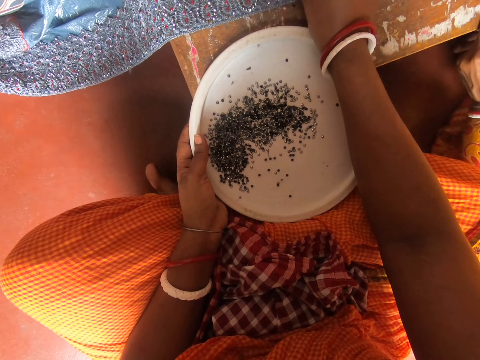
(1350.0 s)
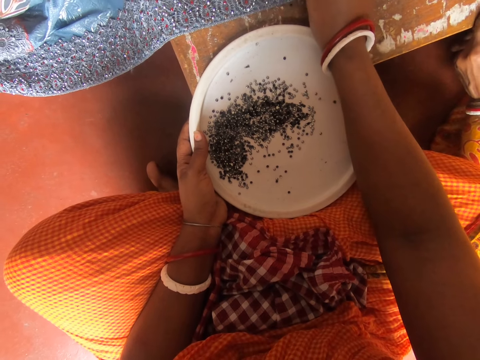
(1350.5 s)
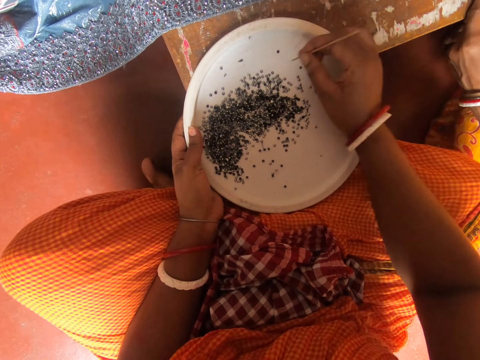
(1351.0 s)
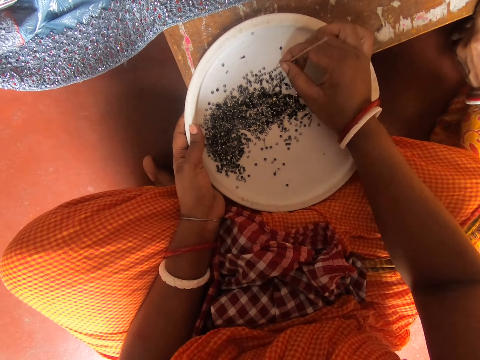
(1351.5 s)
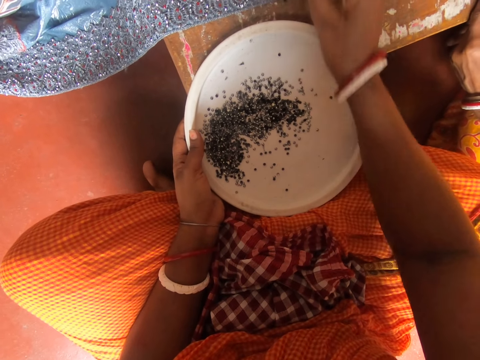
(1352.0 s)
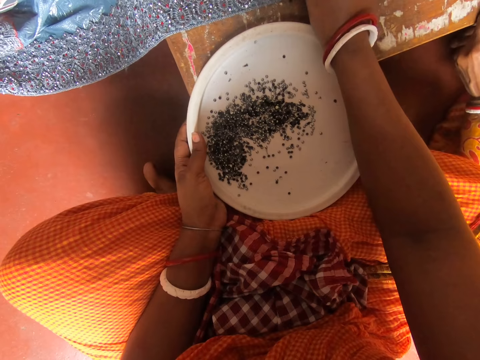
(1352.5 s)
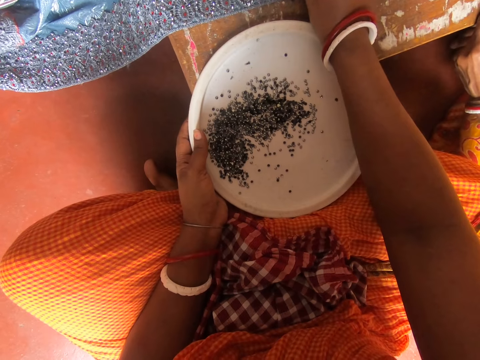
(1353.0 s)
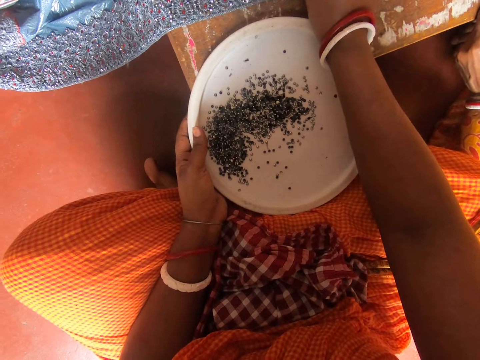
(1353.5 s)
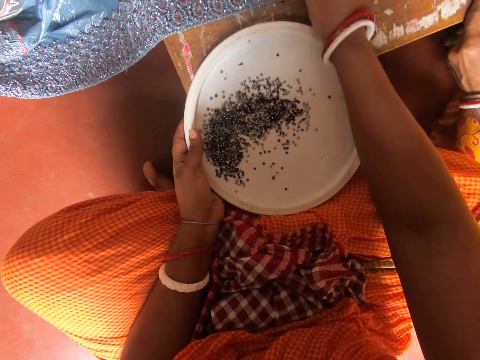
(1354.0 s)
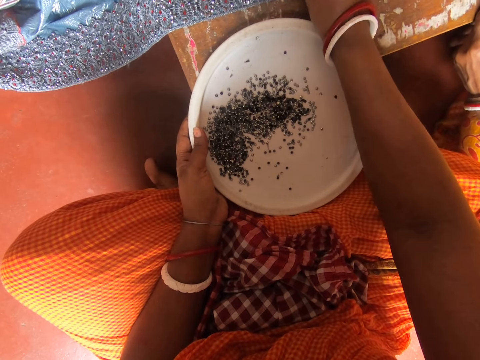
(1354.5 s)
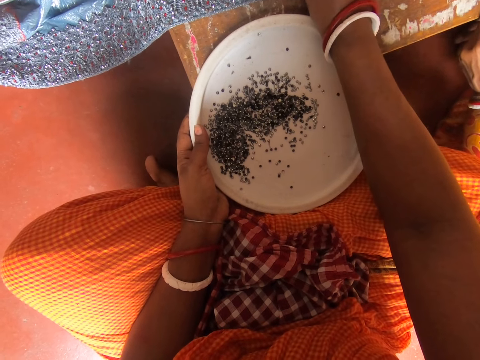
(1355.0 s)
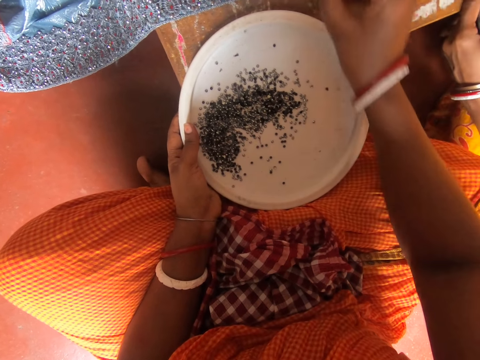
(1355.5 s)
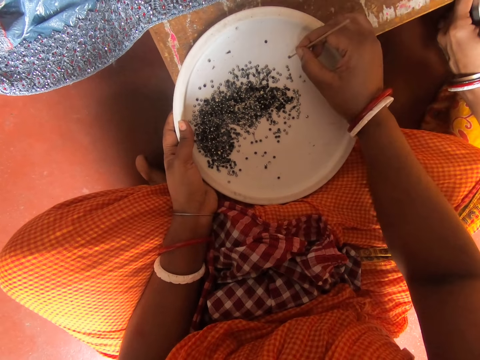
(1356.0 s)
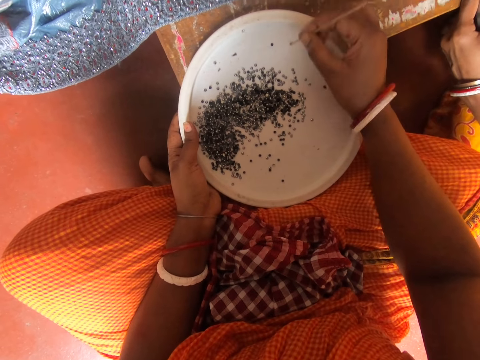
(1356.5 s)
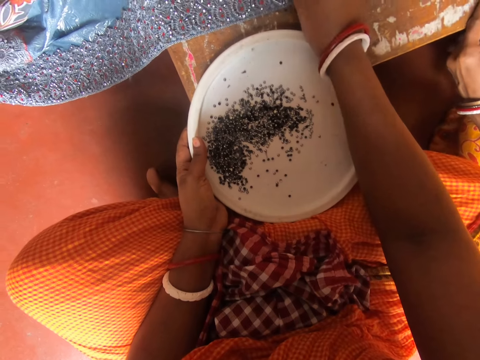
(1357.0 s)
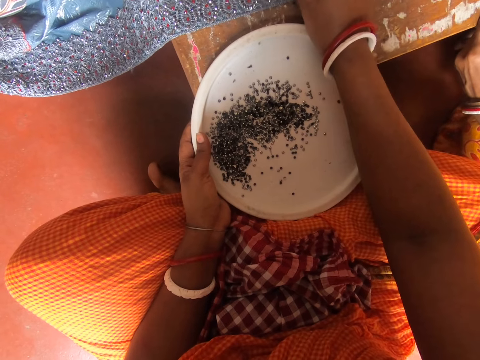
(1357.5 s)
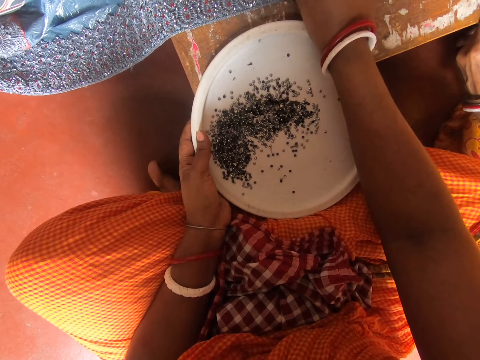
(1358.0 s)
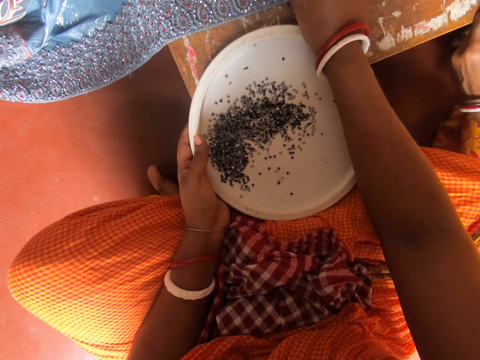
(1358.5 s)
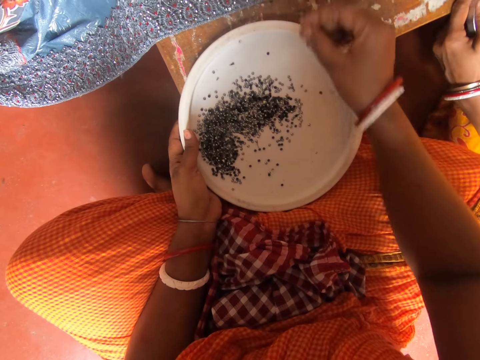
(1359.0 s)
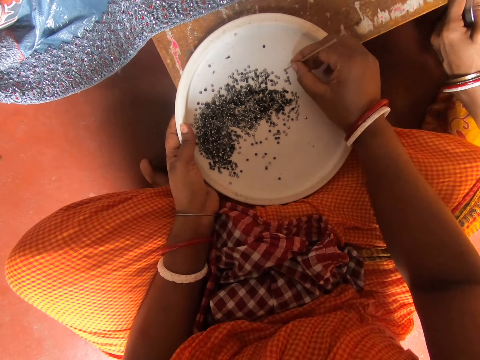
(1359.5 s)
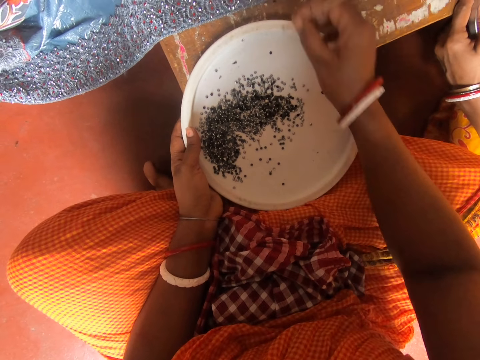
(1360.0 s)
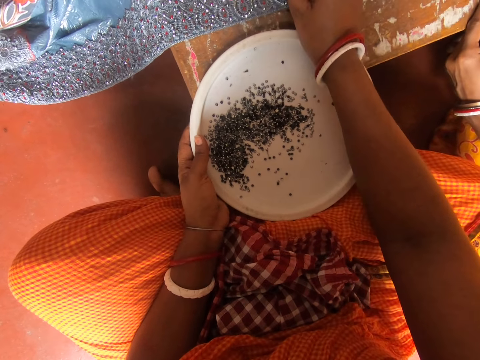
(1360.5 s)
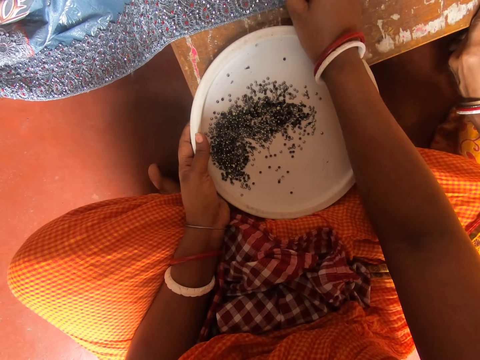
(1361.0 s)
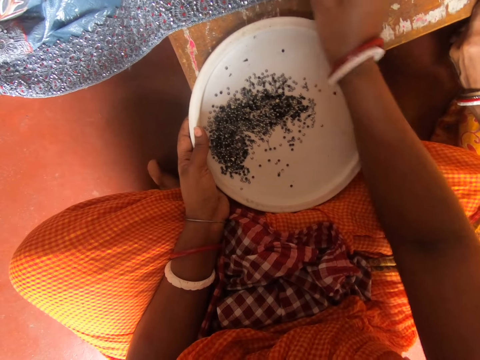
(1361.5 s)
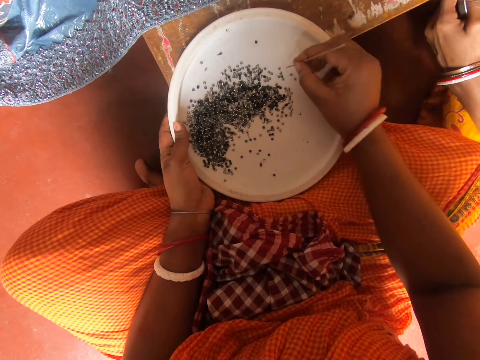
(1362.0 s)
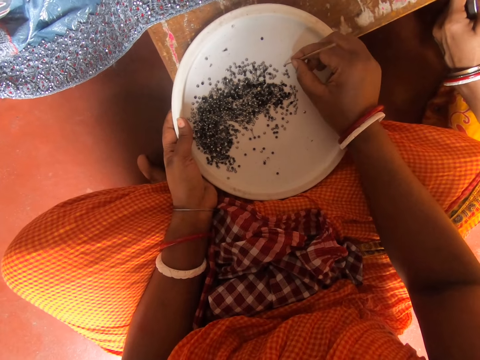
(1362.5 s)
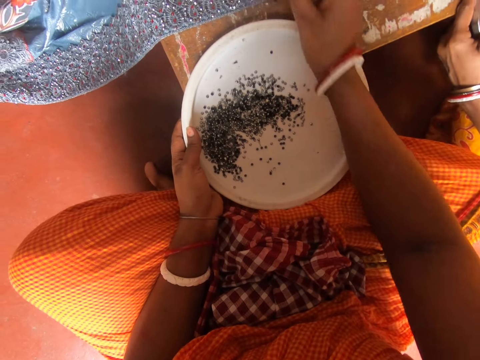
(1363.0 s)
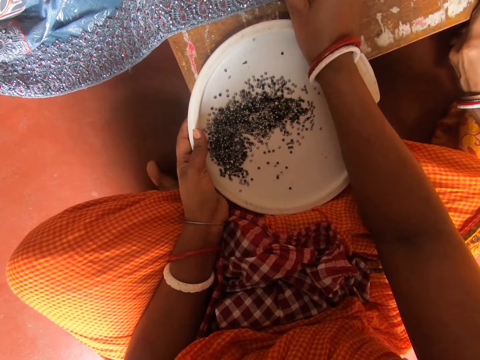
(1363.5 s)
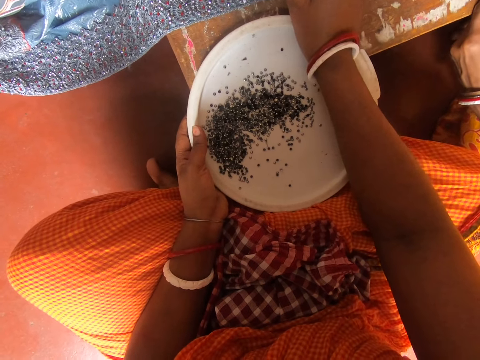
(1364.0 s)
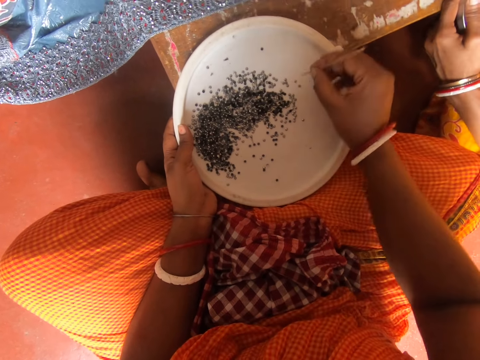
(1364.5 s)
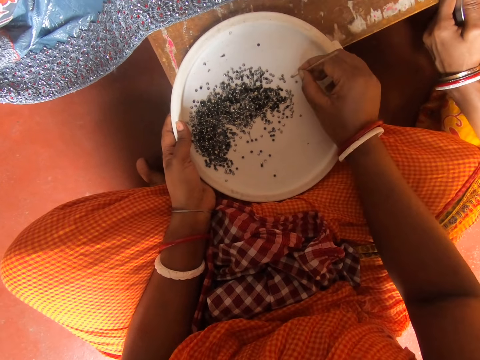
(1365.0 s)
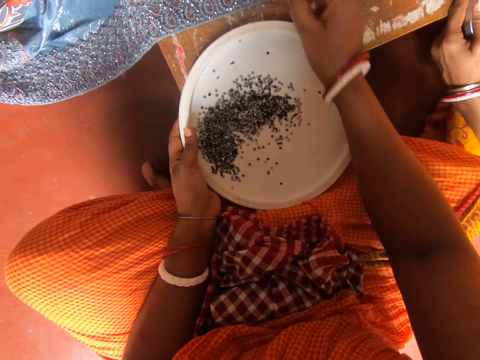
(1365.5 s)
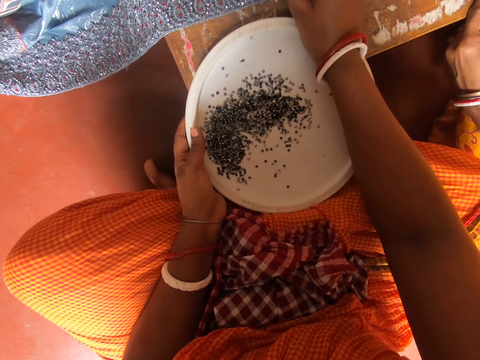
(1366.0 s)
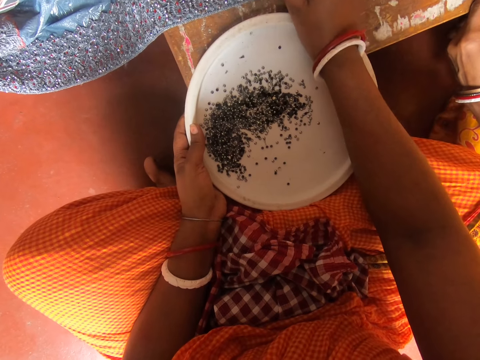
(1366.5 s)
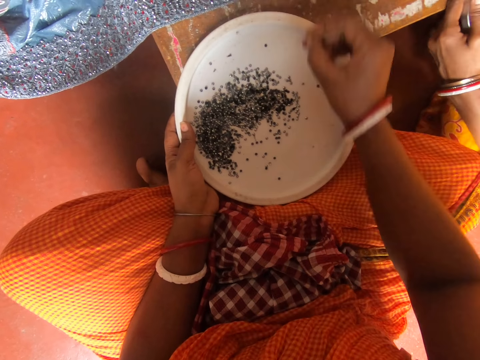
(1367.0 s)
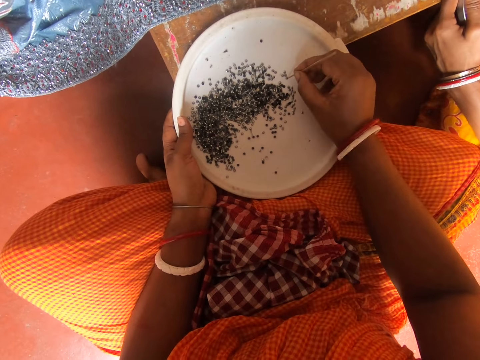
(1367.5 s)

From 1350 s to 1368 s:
The camera wearer picks the piece of decorative glitter in the tray with a piece of stick. They decorate the piece of cloth with the decorative glitter in the tray. They pick the piece of decorative glitter in the tray with the piece of stick. They decorate the piece of cloth with the decorative glitter in the tray. They pick the piece of decorative glitter in the tray with the piece of stick. They decorate the piece of cloth with the decorative glitter in the tray. They pick the piece of decorative glitter in the tray with the piece of stick. They decorate the piece of cloth with the decorative glitter in the tray. They fix something on the cloth.

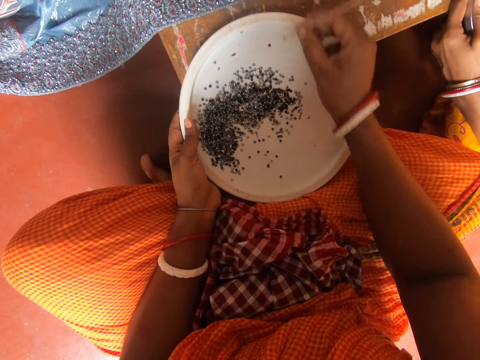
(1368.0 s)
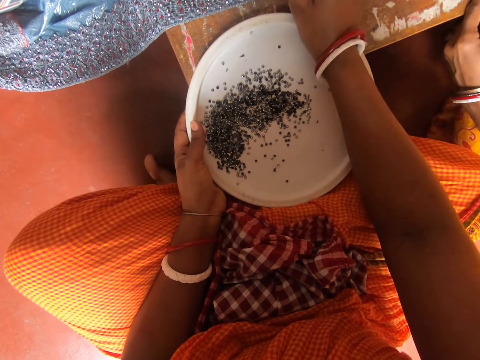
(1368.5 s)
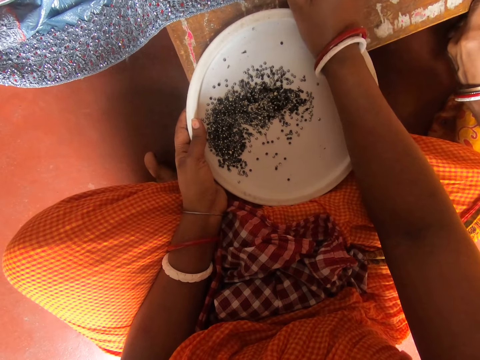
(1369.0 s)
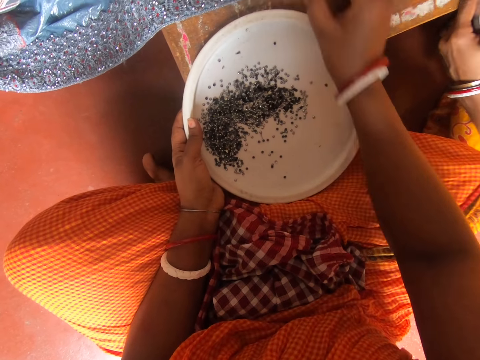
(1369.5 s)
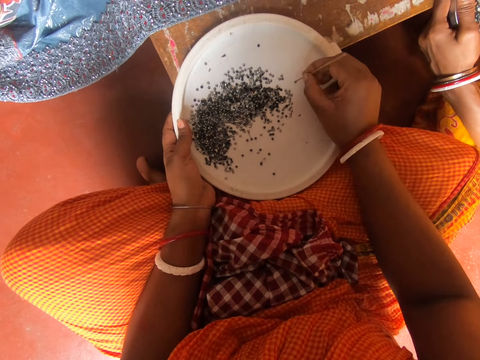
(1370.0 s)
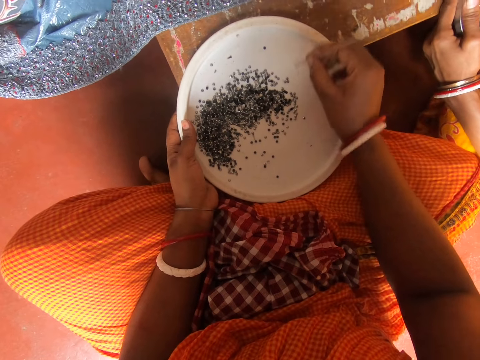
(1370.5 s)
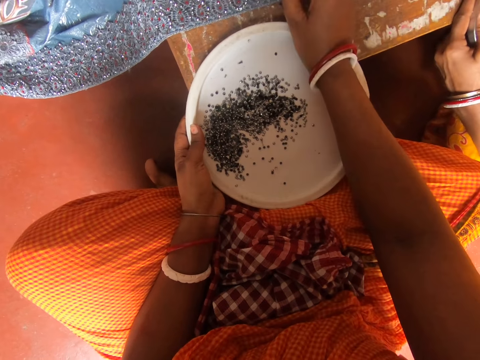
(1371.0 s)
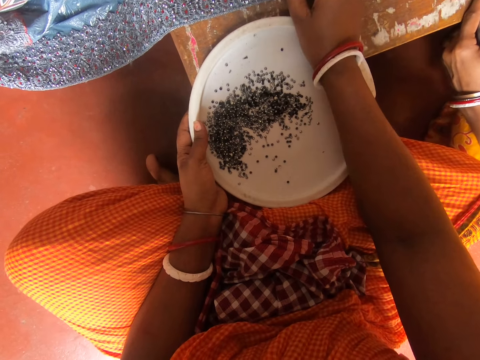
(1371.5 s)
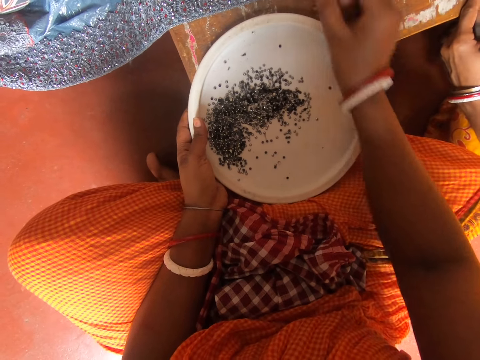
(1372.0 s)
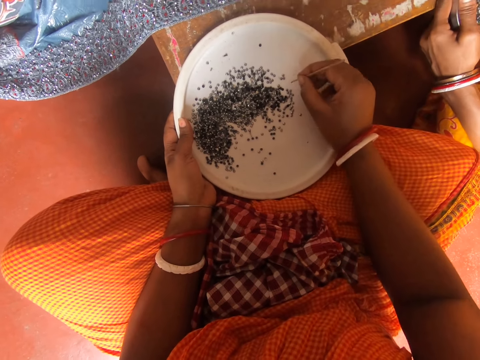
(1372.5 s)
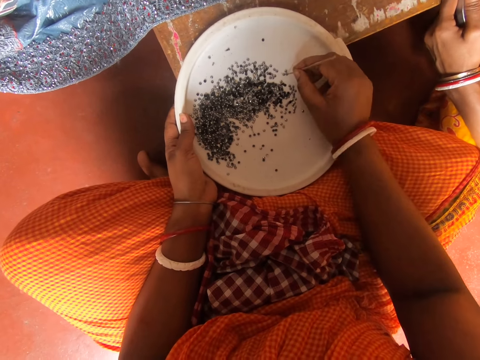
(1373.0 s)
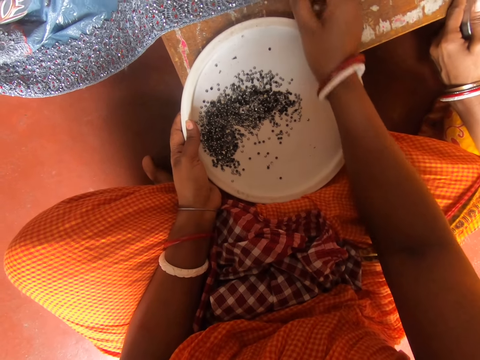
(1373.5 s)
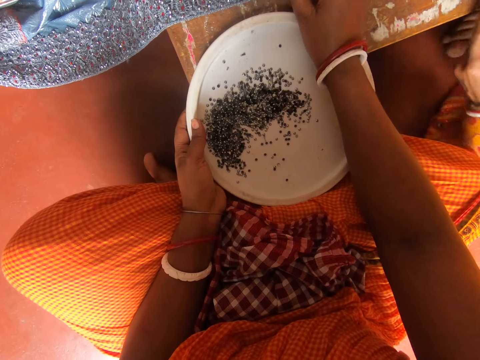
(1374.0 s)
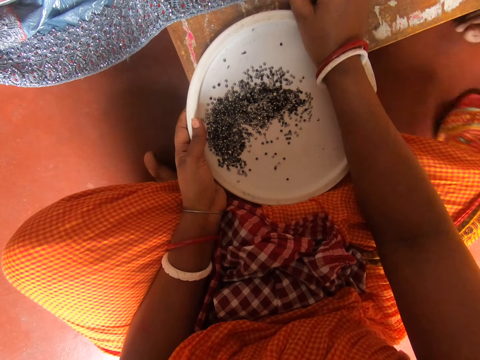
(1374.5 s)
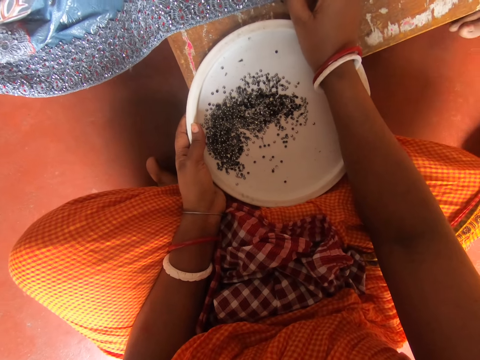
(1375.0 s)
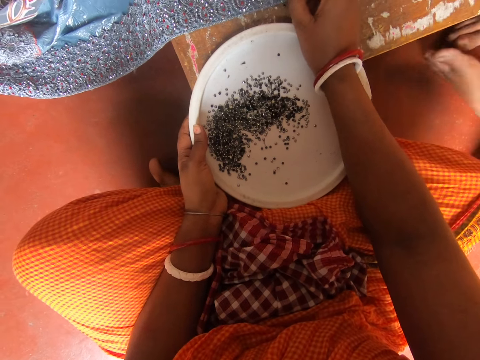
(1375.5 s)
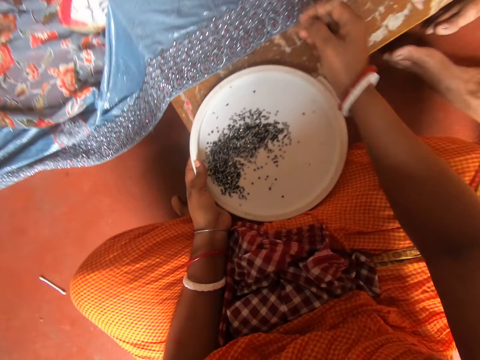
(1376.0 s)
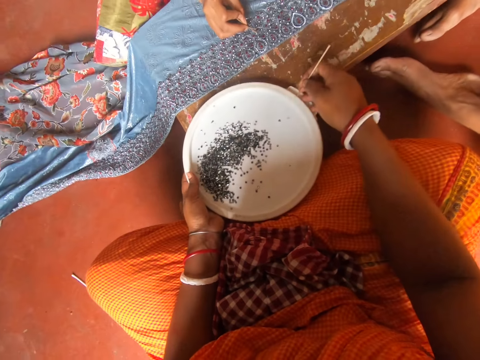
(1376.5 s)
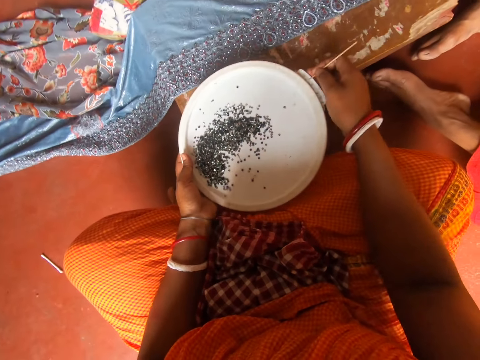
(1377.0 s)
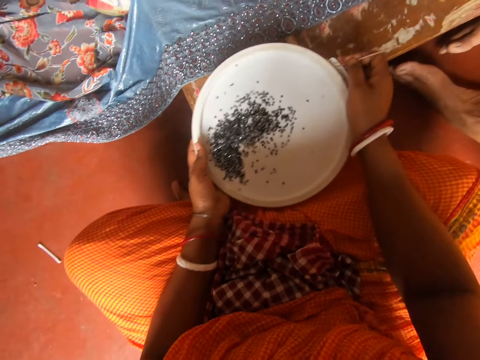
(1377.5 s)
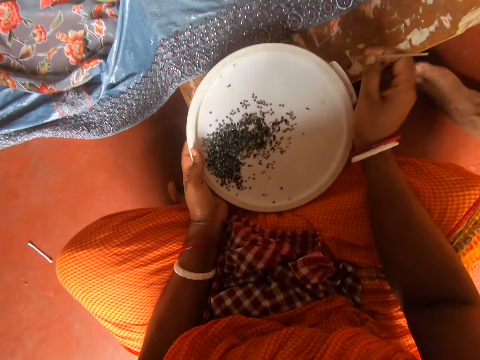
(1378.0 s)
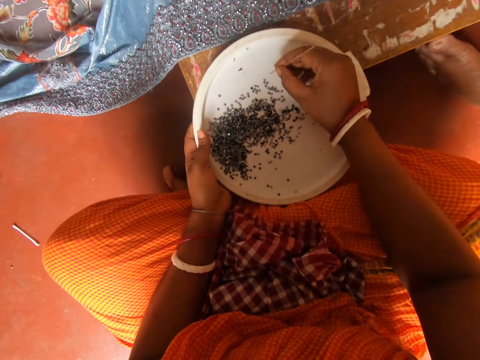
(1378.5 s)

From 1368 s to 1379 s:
The camera wearer picks something on the lid with a piece of metal. They fix something on the cloth. They pick something on the lid with the piece of metal. They fix something on the cloth. They pick something on the lid with the piece of metal. They fix something on the cloth. A woman moves around. The camera wearer shakes beads on the tray with both hands. Another woman fixes something on the cloth.
